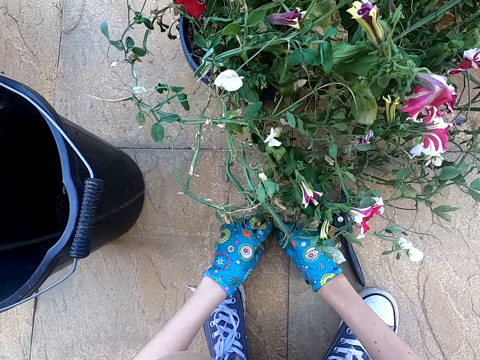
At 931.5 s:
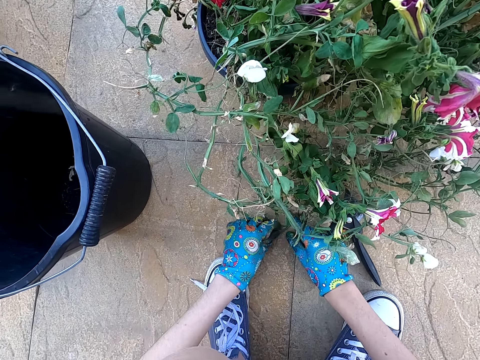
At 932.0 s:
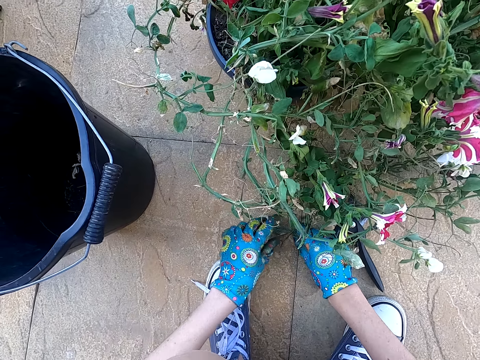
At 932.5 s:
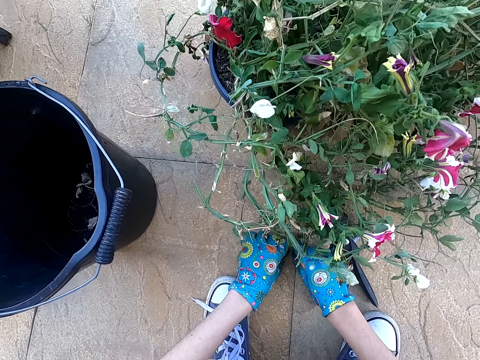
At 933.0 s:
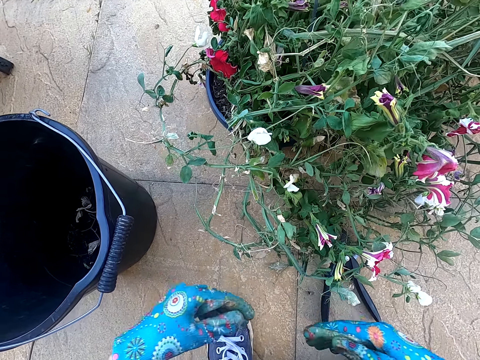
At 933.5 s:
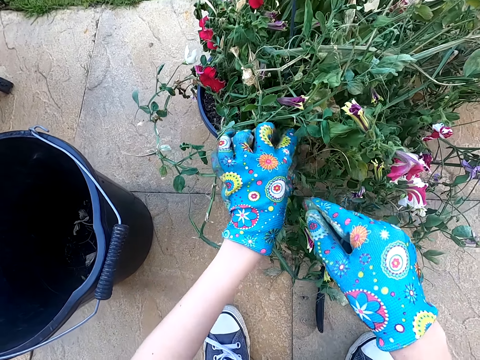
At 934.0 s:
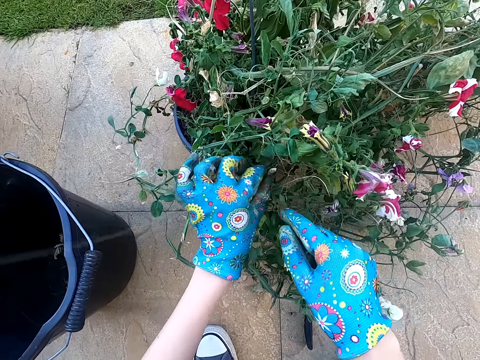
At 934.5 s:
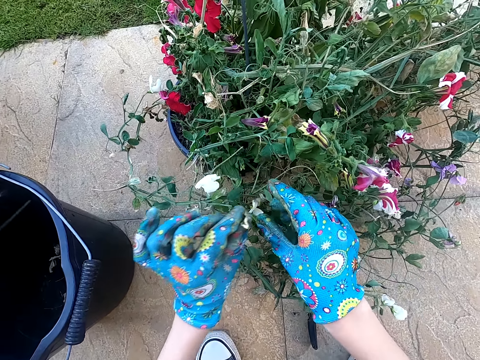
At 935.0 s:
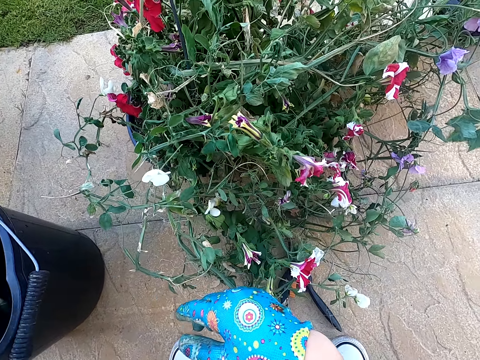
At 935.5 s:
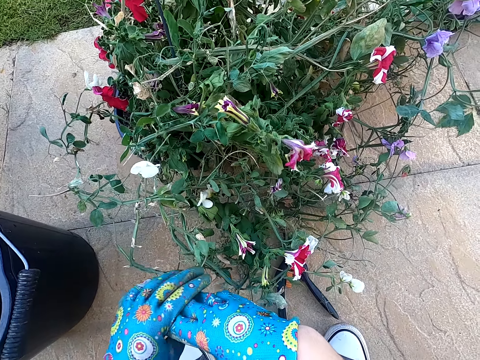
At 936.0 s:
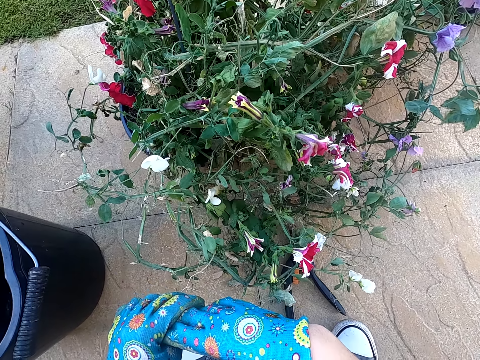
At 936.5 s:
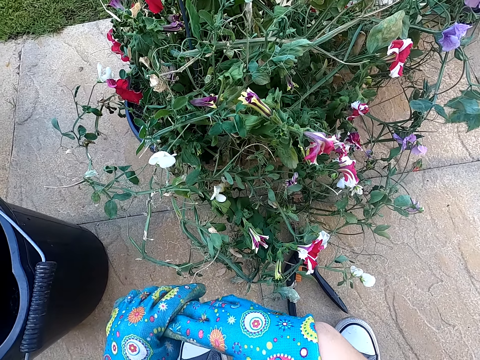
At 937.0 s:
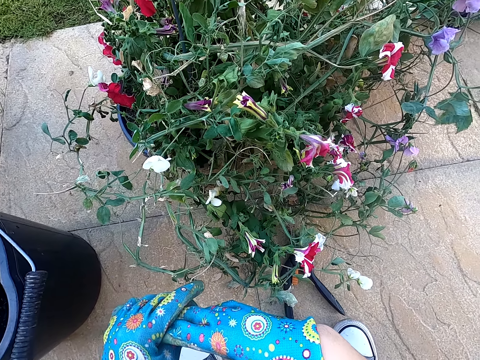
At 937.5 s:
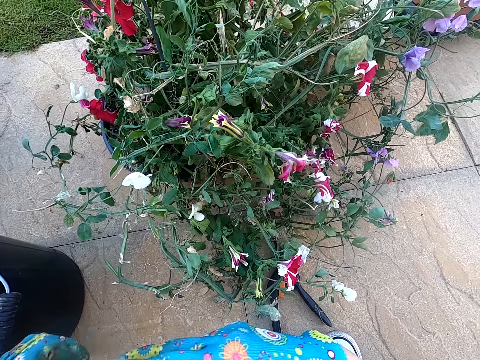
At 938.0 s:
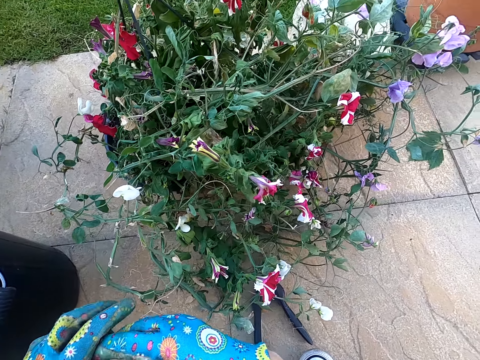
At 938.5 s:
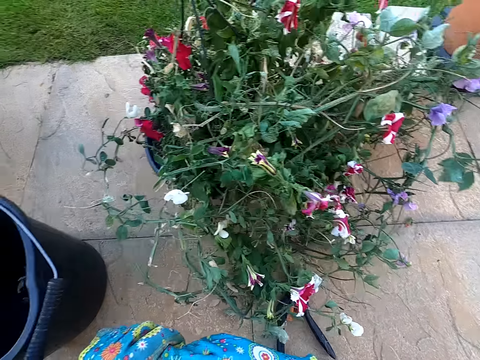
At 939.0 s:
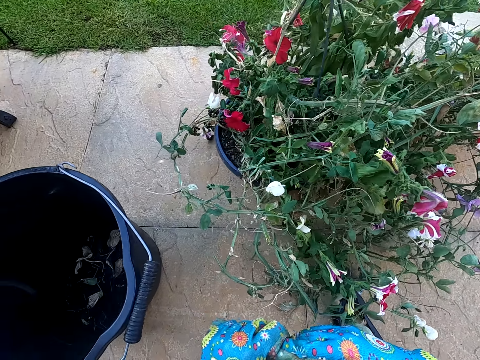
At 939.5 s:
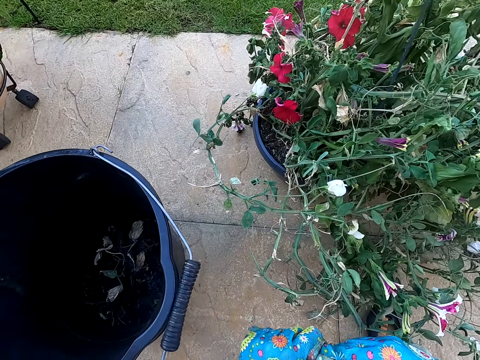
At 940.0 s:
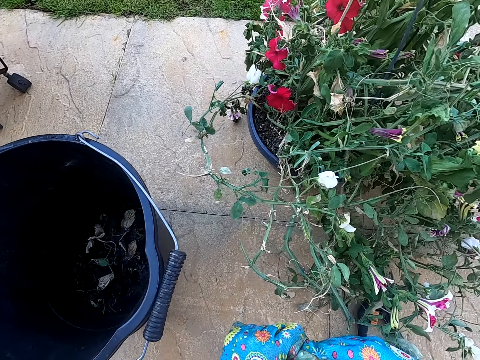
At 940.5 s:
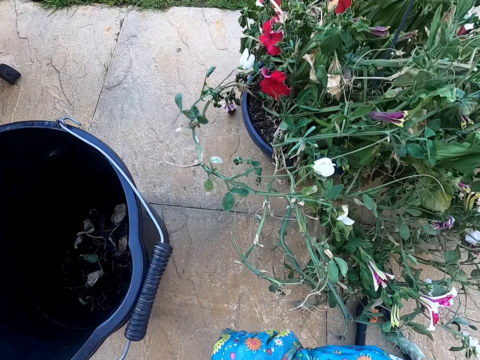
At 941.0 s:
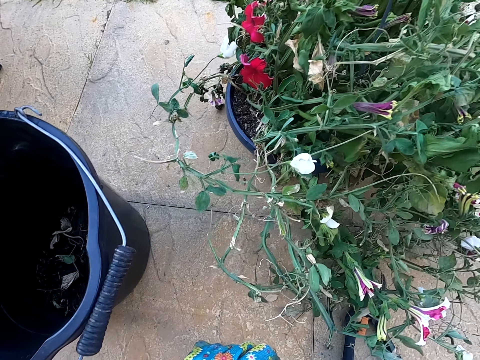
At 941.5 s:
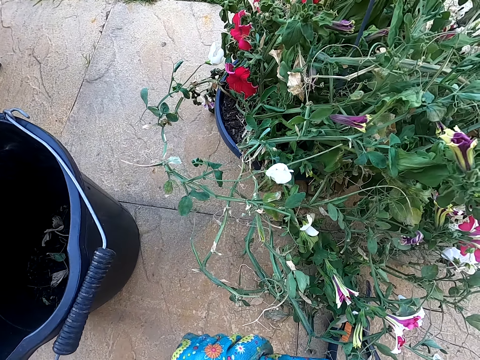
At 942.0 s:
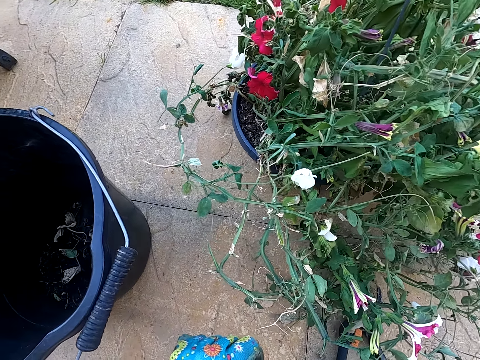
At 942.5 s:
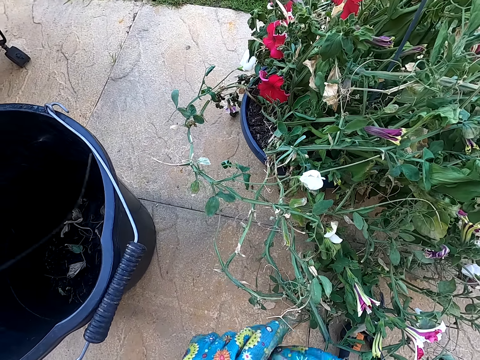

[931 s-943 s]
The camera wearer touches the plant. She cuts the dry house leaf with her hands. She kneels on the ground. She plucks a leaf from the plant. She touches her gloves.

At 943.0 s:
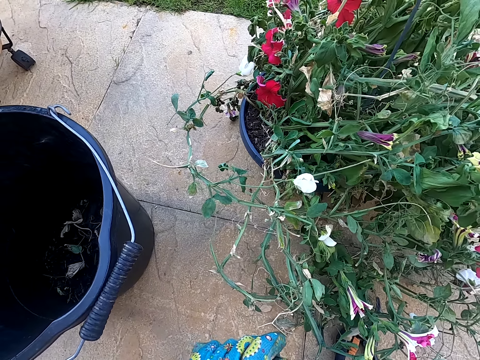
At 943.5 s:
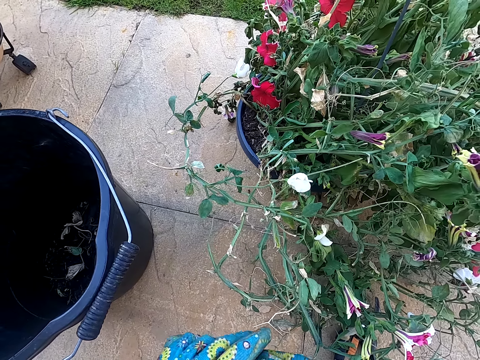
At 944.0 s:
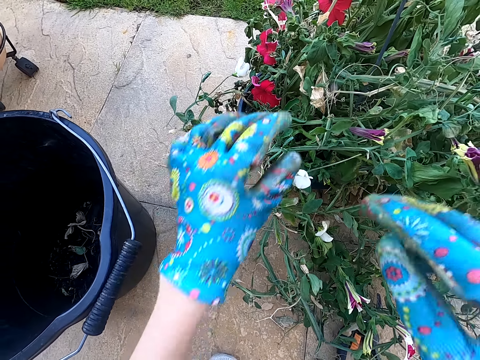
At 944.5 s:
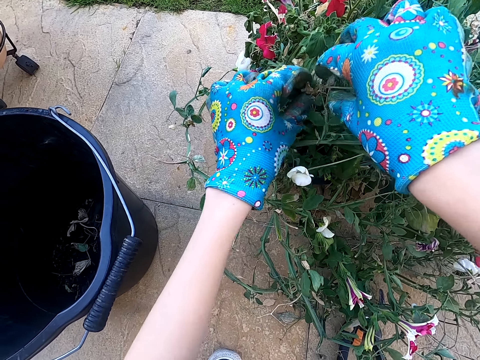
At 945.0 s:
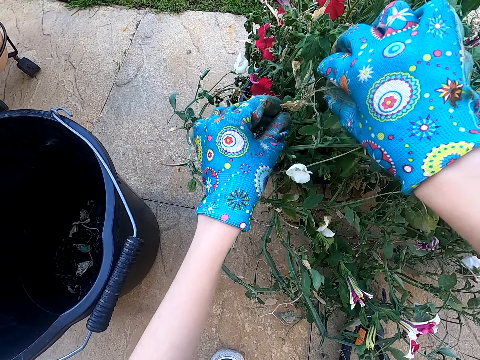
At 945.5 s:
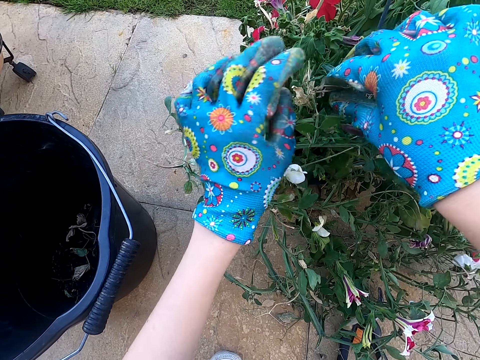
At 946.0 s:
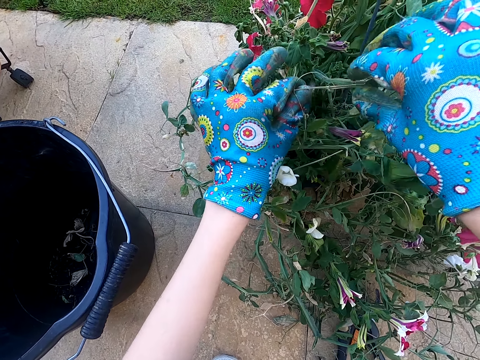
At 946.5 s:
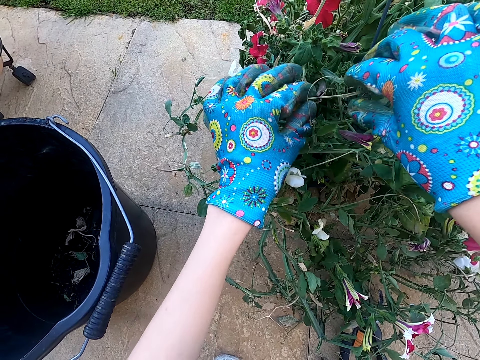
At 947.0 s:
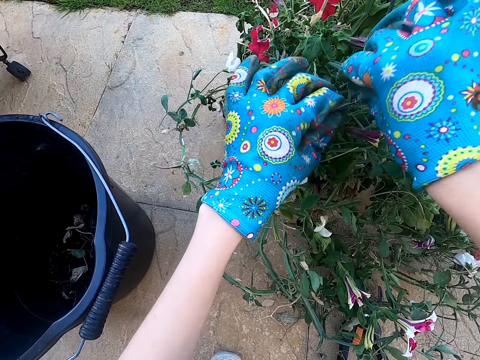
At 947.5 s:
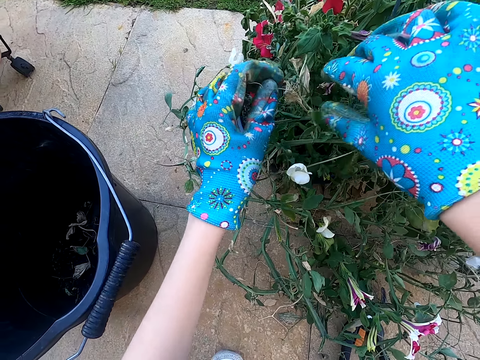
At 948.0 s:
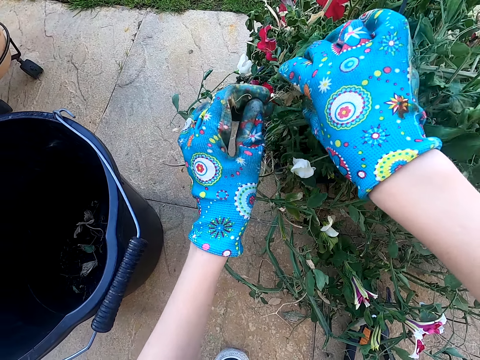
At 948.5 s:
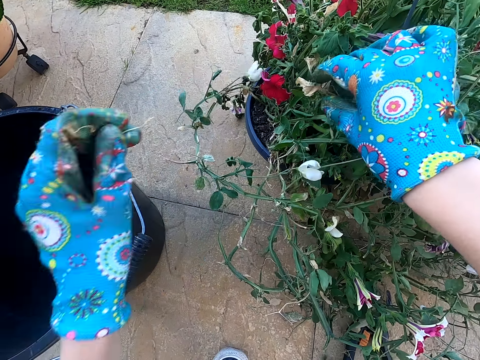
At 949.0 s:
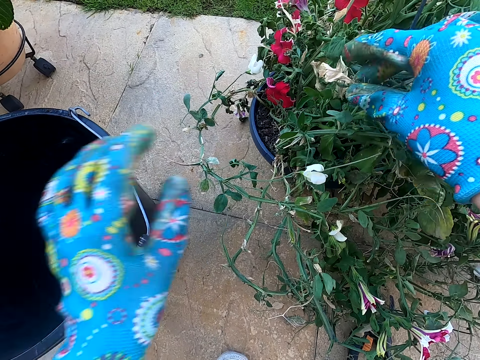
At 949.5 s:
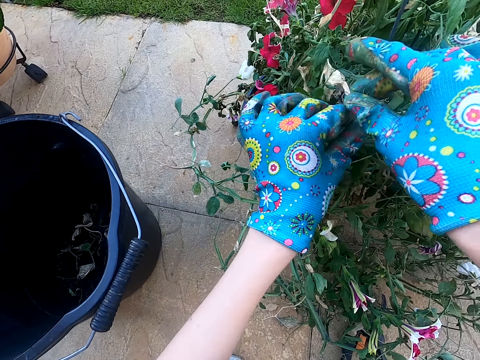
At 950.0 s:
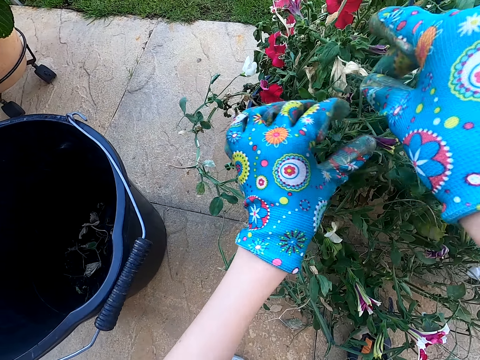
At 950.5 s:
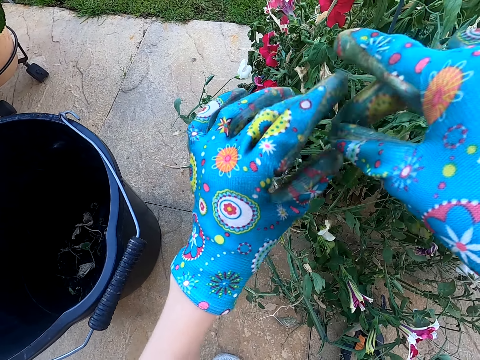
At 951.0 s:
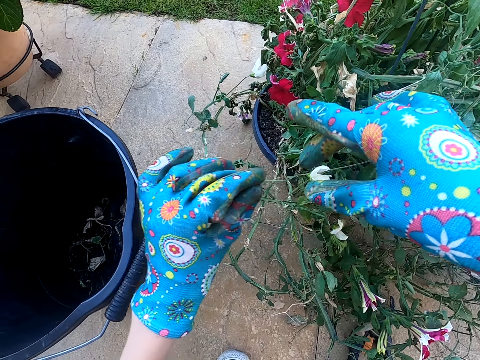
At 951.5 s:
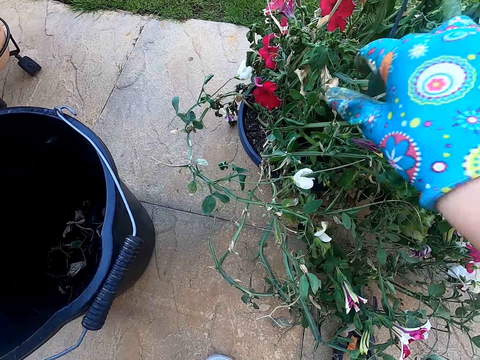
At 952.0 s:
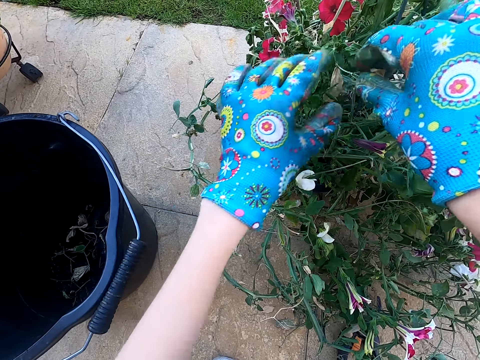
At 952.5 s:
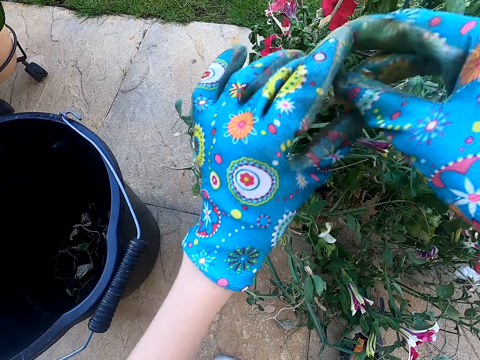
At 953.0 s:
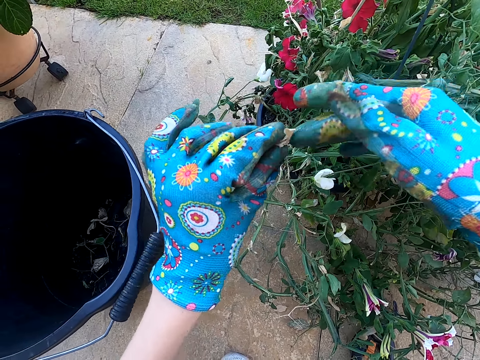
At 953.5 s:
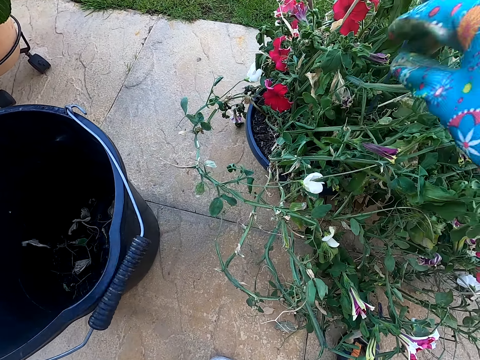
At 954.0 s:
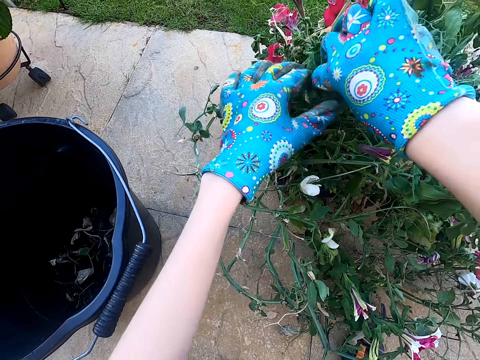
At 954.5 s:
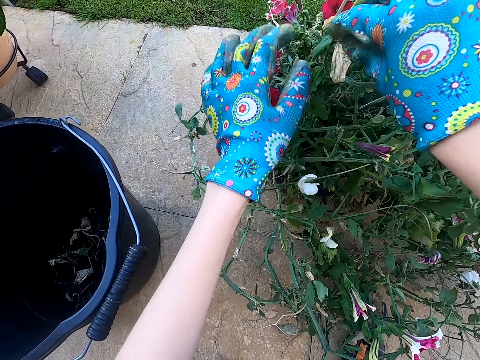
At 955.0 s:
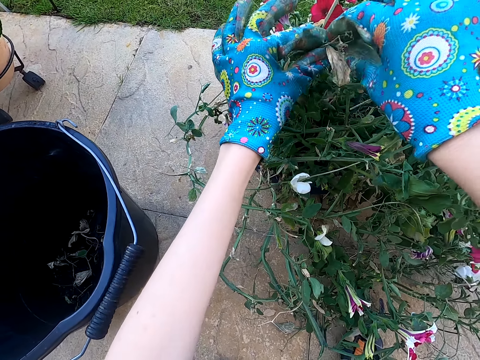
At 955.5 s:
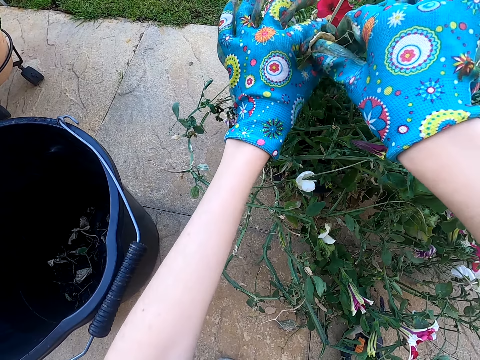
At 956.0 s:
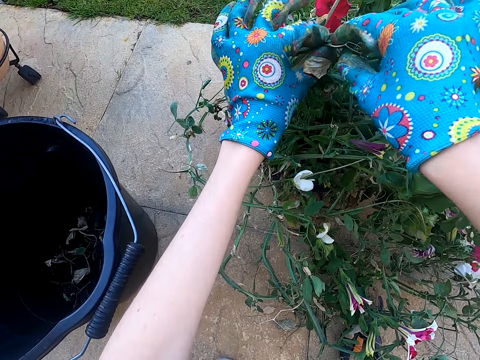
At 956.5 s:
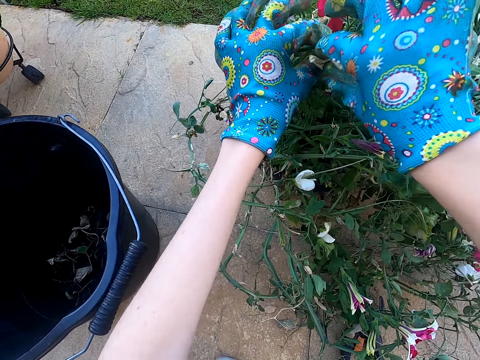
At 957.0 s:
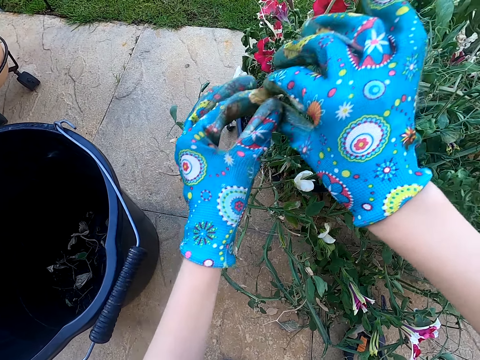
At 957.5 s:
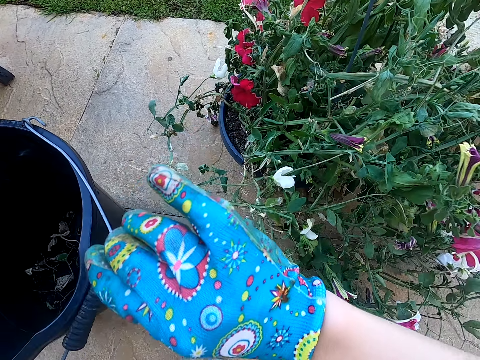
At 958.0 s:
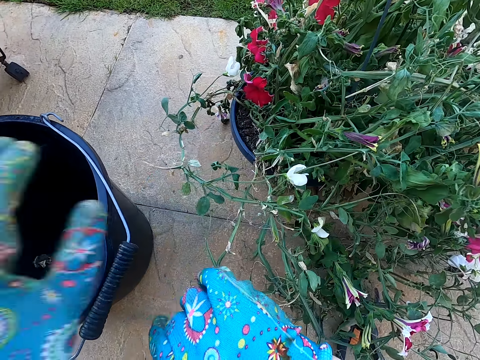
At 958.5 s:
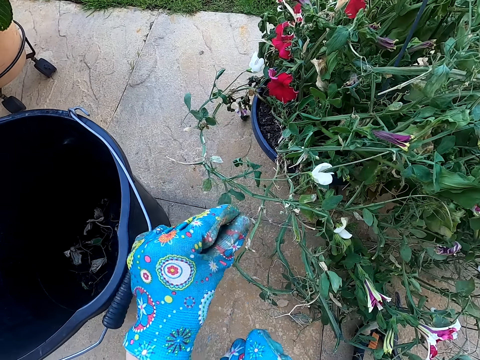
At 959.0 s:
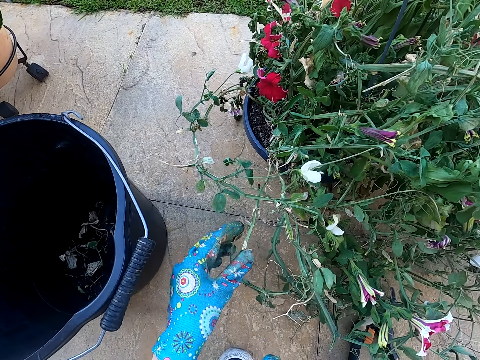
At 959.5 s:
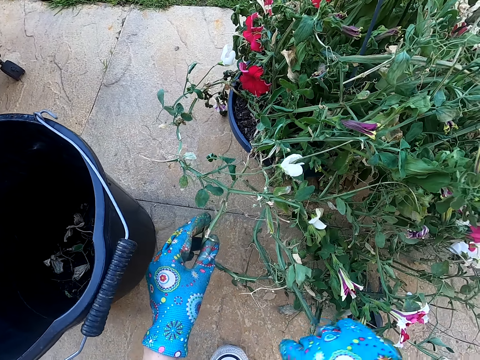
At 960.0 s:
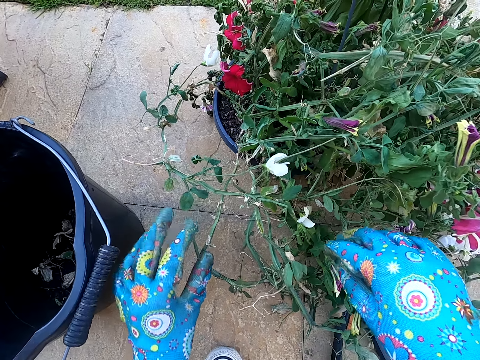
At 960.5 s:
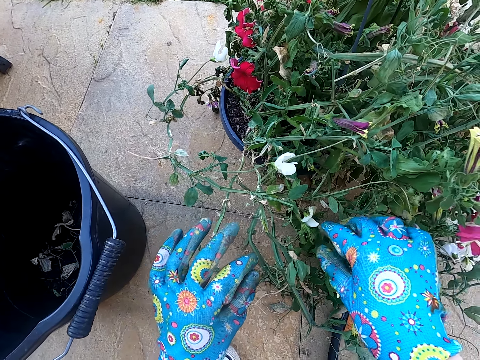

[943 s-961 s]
The camera wearer touches the plant. She holds the house plant with her hands. She plucks a dry leaf from the plant. She cuts the dry house plant branch with her left hand and puts the dry house plant branch in the dustbin or bucket. She holds the house plant with her hands. She plucks a dry leaf from the plant. She cuts the dry house plant branch with her left hand and puts the dry house plant branch in the dustbin. She cuts the dry house plant branch with her left hand. She picks a dry leaf from the plant. She places a leaf in the bucket. She holds the house plant with her hands. She cuts the dry house plant branch with her left hand. She picks a dry leaf from the plant. She places a leaf in the bucket. She holds the house plant with her hands.
